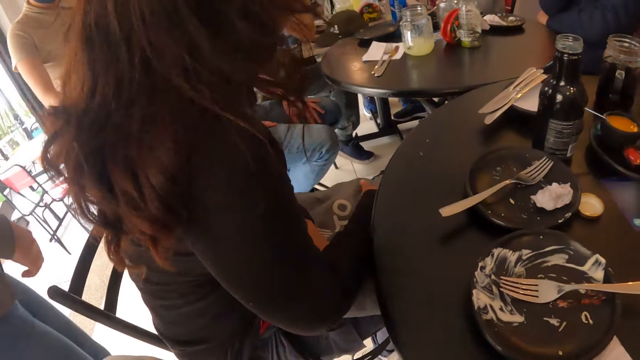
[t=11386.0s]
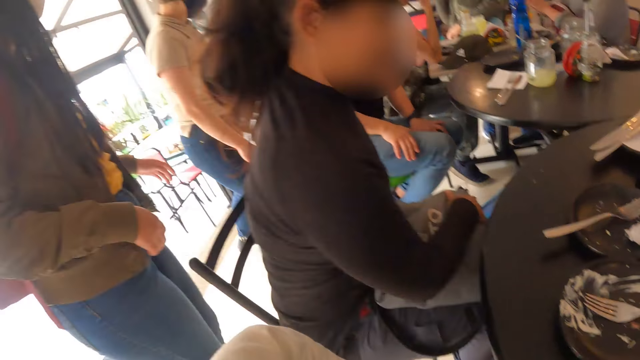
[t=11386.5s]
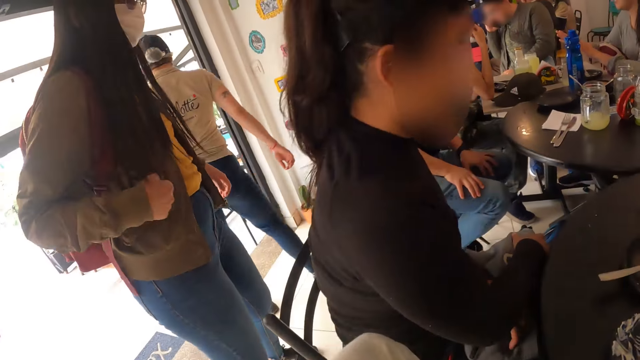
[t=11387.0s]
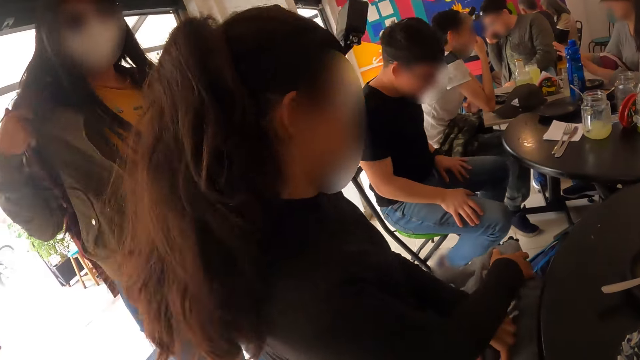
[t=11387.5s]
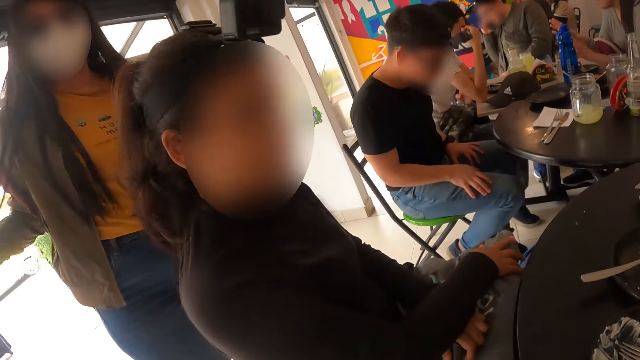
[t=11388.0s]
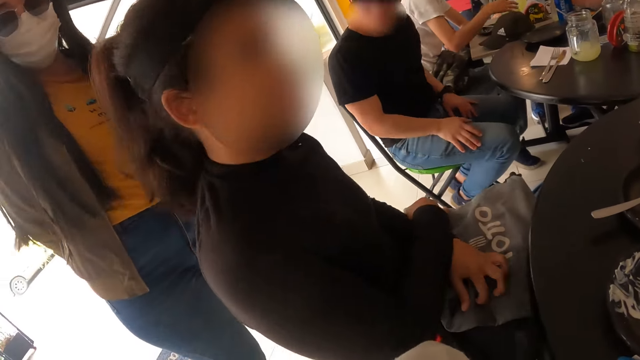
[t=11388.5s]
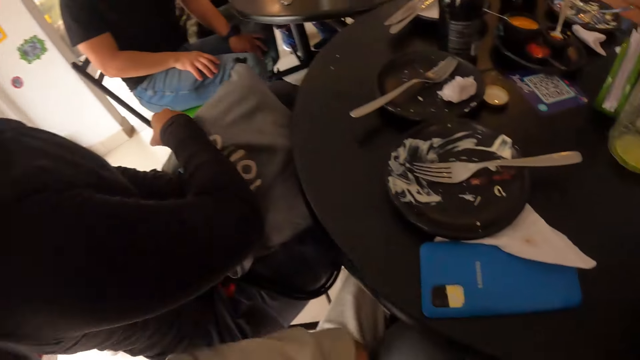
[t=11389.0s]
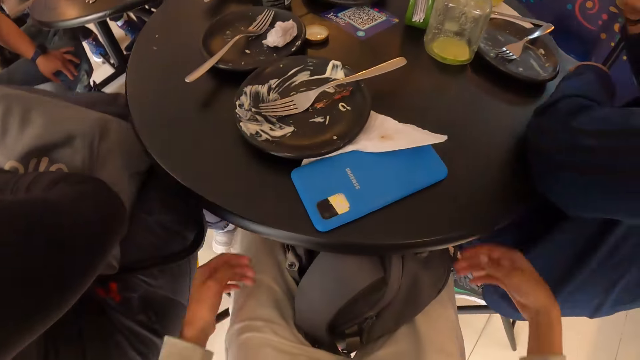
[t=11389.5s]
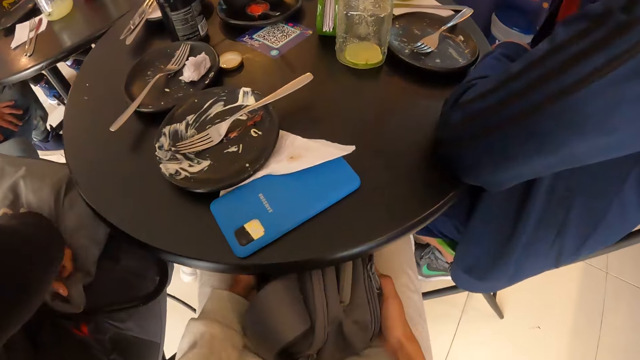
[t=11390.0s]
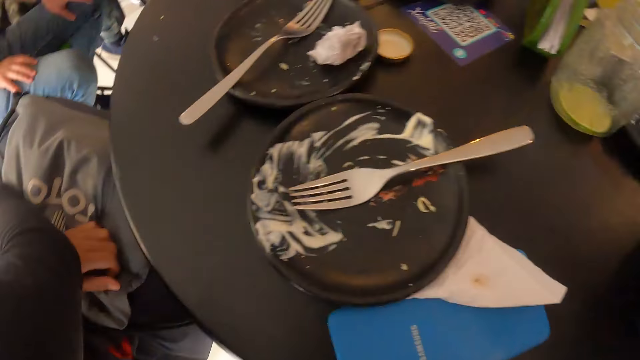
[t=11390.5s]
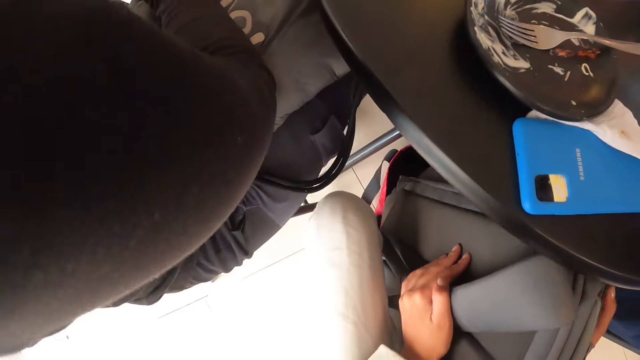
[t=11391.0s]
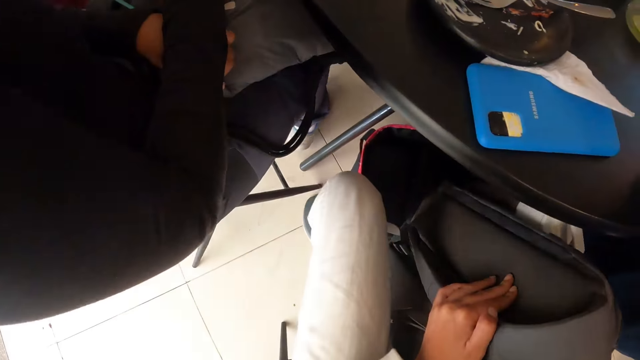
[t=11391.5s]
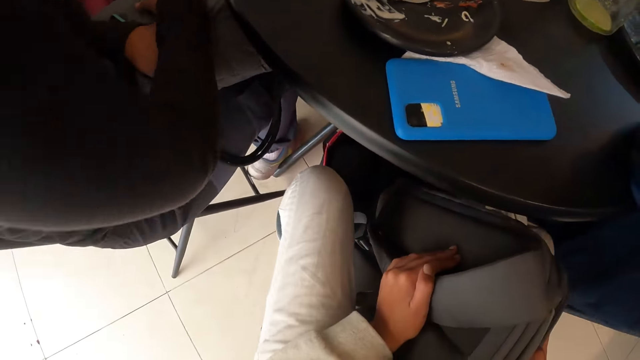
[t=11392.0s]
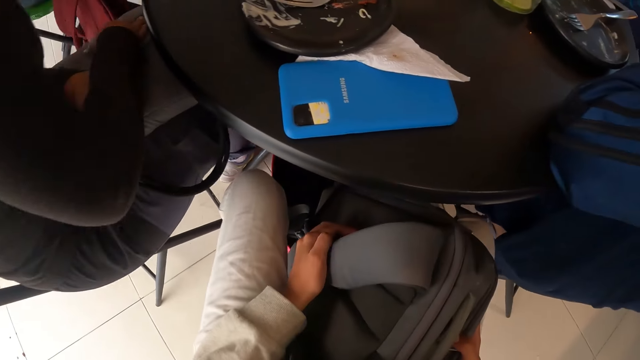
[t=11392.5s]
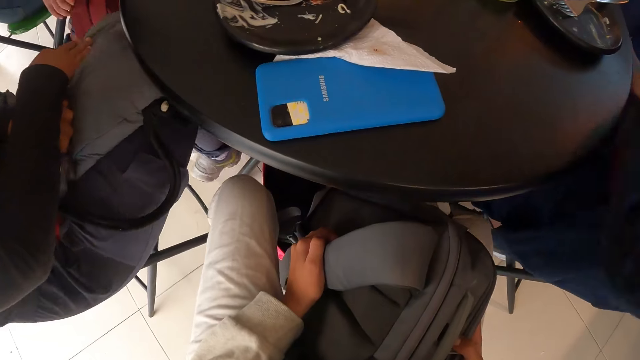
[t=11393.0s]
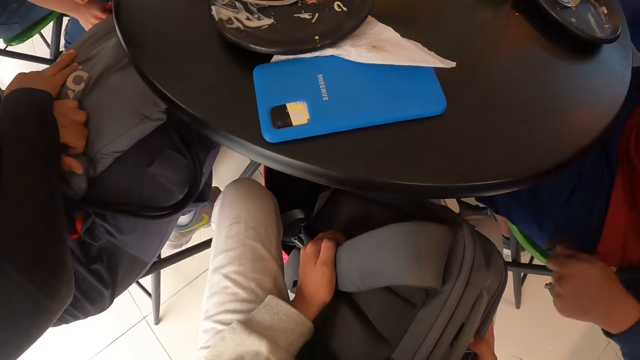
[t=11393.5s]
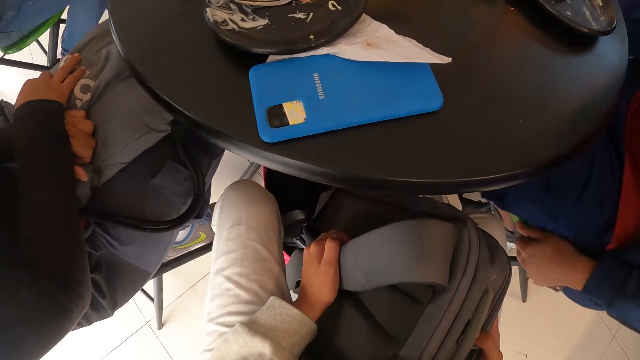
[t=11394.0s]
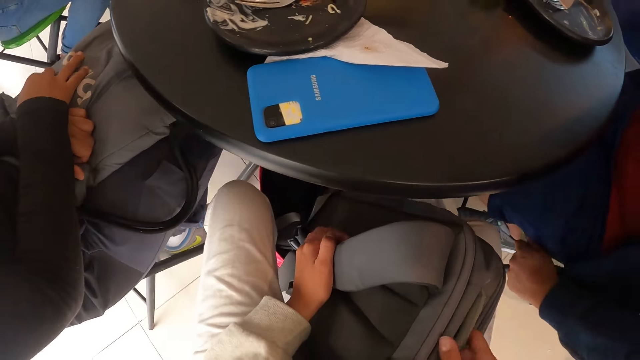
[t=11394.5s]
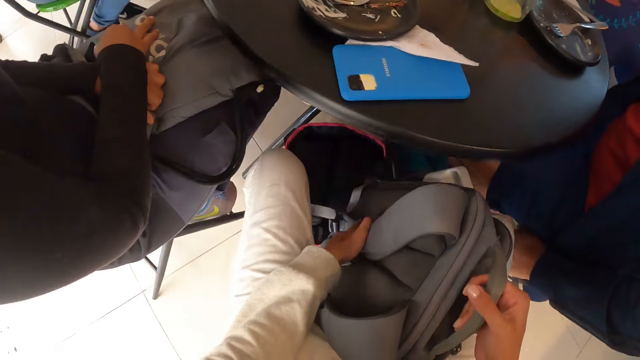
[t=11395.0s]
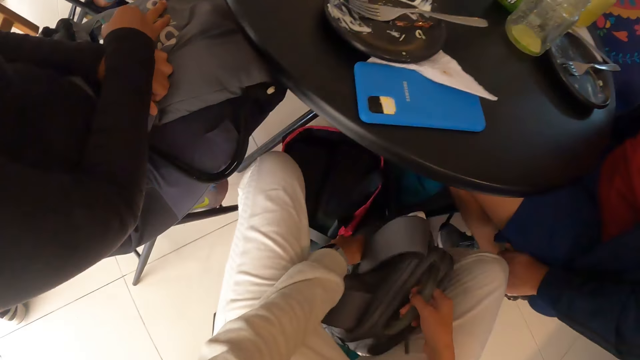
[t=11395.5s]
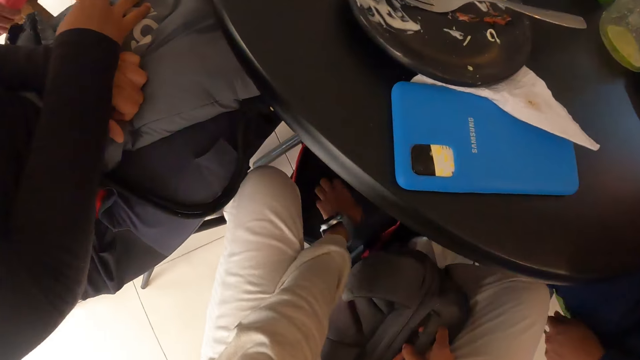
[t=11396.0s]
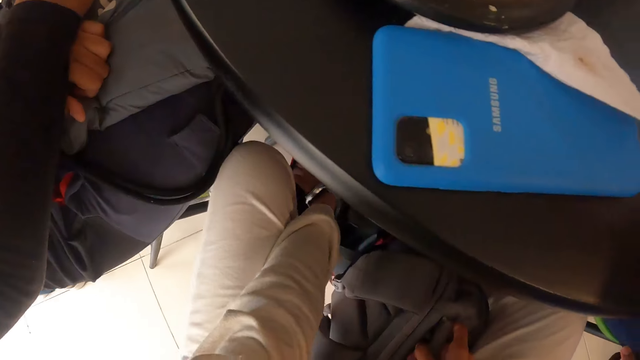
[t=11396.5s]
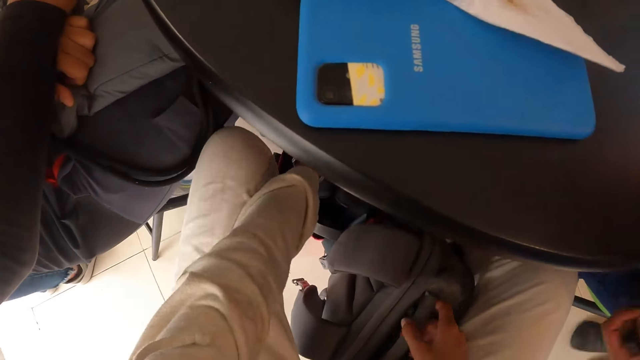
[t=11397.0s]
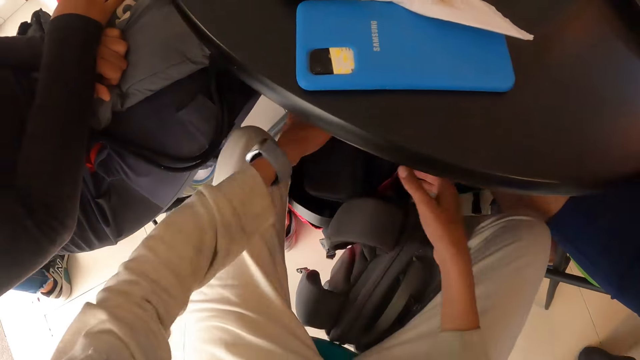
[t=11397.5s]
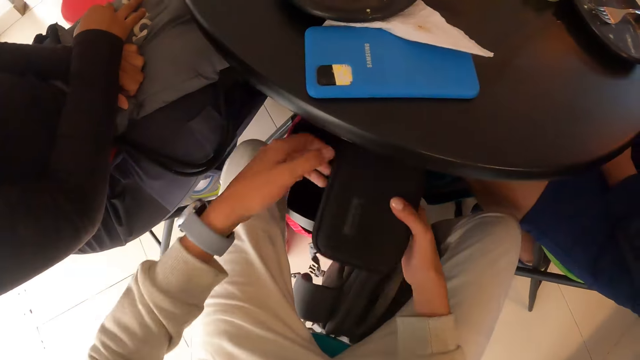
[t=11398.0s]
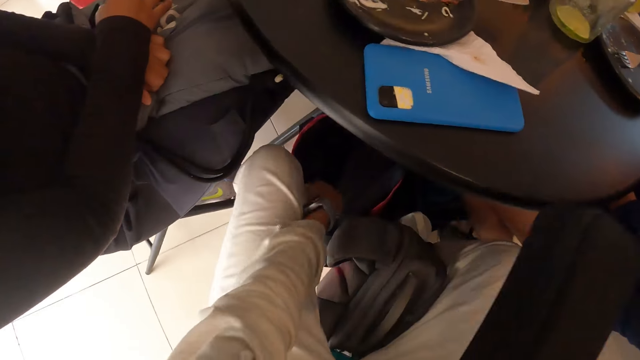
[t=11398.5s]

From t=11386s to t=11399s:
The woman removes a backpack from her back with her right hand. The camera wearer holds the backpack on his leg with both hands. He removes his right hand from the backpack on his legs. He holds the backpack on his leg with both hands. He places the backpack in his hands on the floor. He picks up a case from the backpack on the floor with his left hand. He takes the case from his left hand with his right hand.

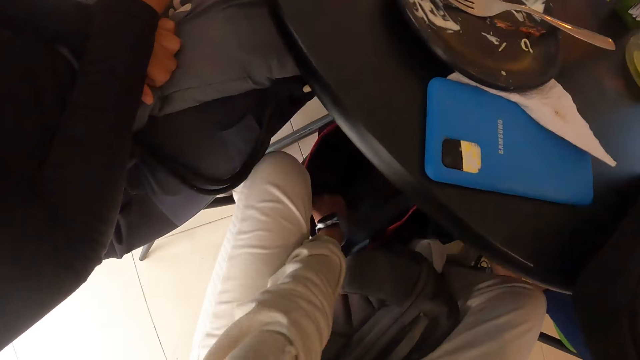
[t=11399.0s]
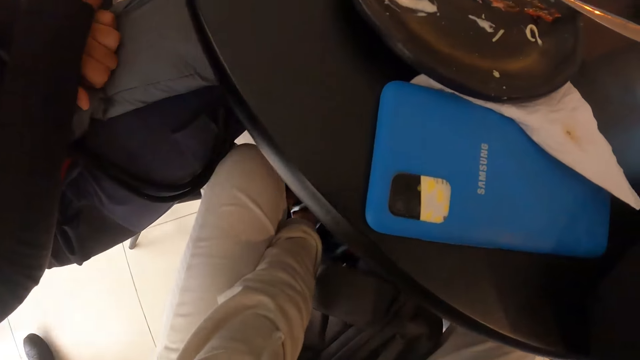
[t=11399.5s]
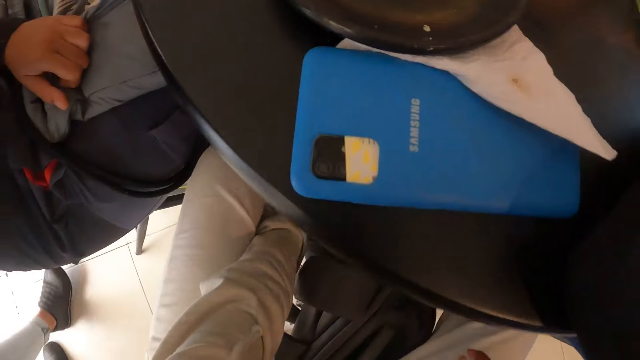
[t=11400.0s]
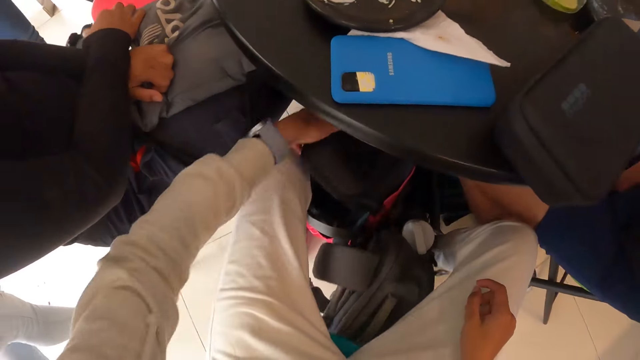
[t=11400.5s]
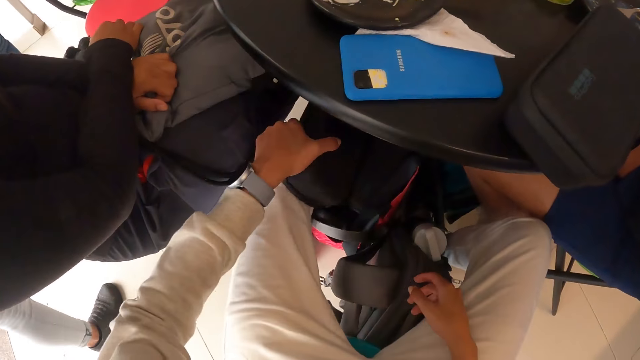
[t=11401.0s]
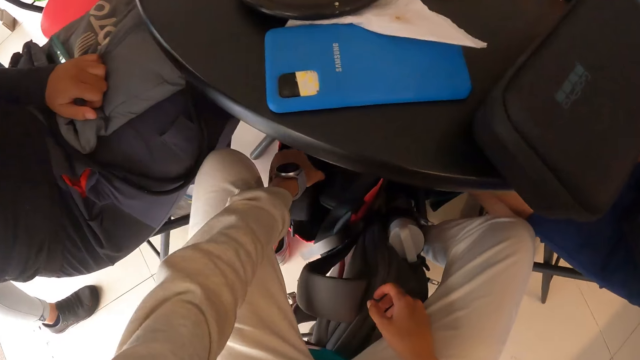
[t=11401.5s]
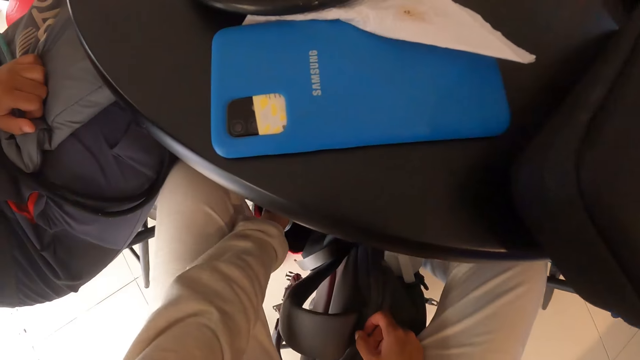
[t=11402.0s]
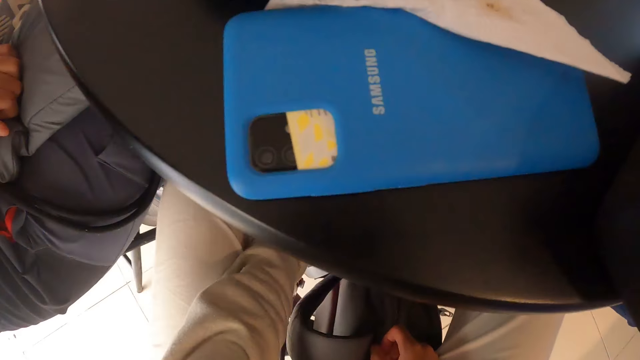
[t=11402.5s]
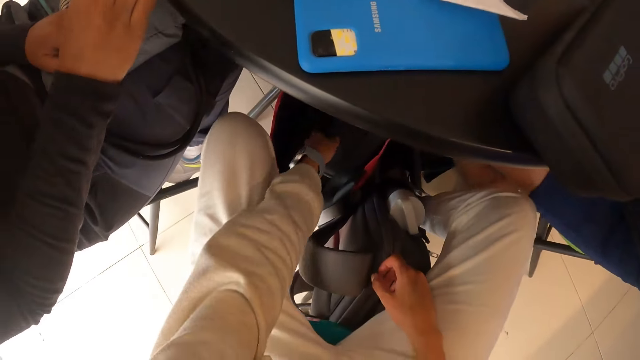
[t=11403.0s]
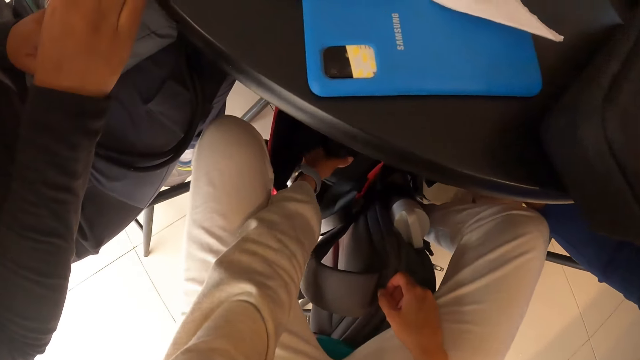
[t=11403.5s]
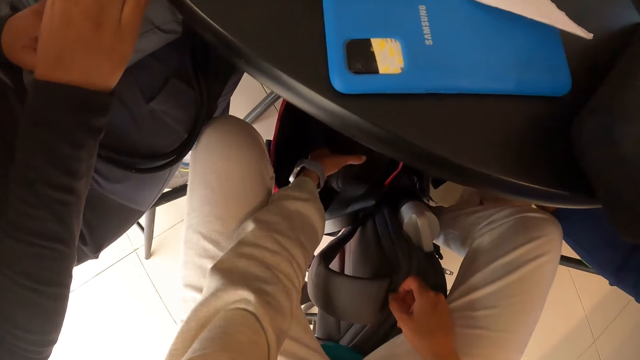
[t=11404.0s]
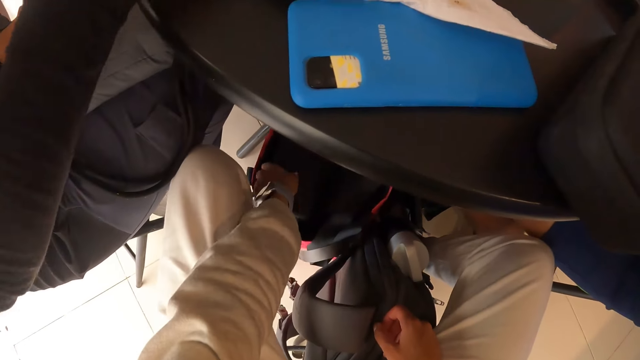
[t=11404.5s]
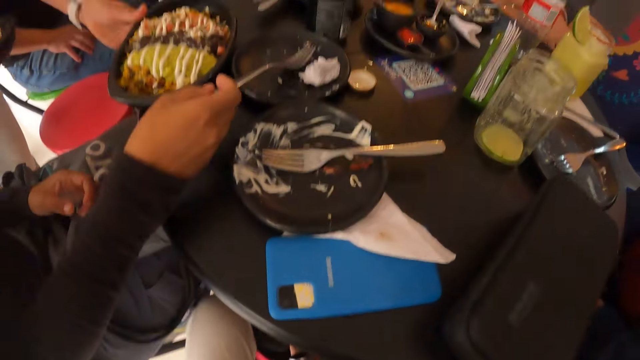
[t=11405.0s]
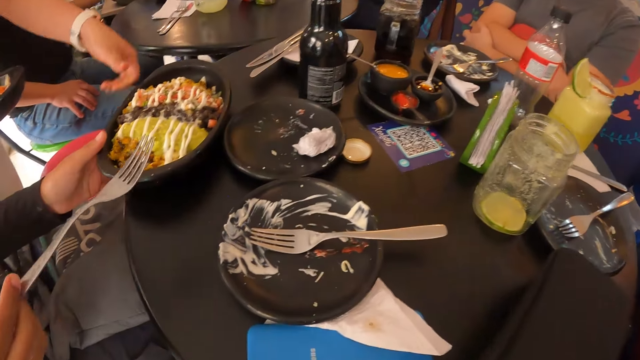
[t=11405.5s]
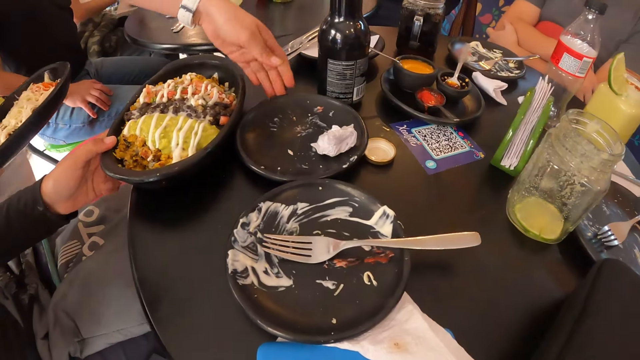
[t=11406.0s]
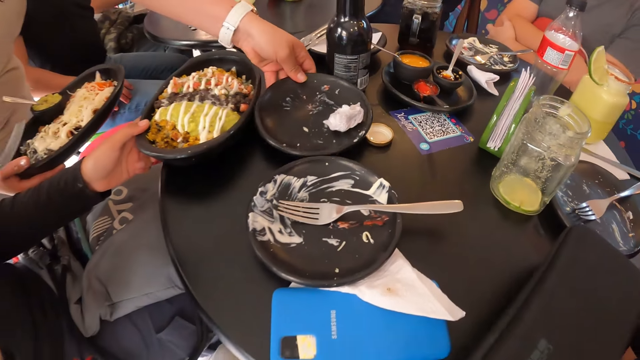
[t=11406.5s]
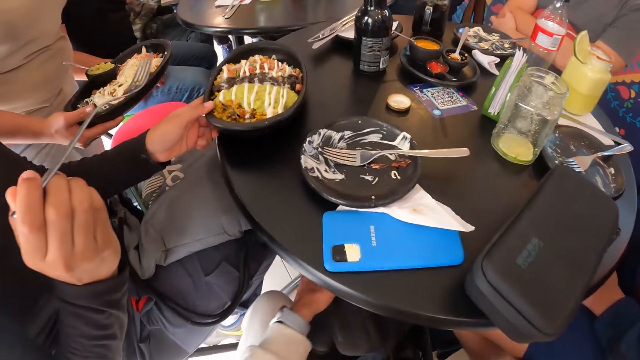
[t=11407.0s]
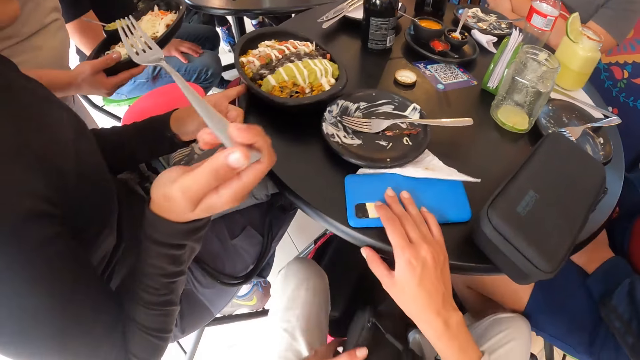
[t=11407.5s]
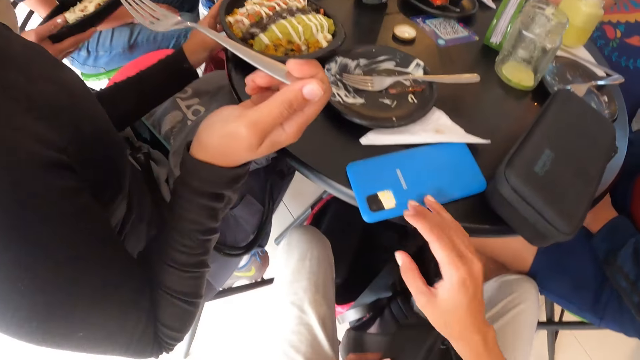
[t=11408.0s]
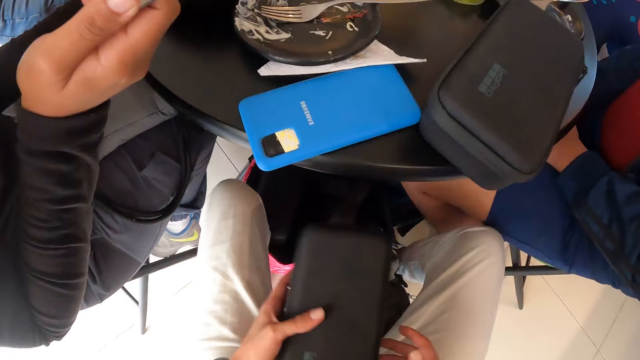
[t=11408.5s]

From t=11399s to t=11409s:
The camera wearer picks up a case from a backpack on the floor with his left hand. He puts the case in his right hand on a table. He adjusts his right hand on his right leg. He keeps the case in his left hand into the backpack on the floor. He places his left hand on the case in the backpack on the floor. He picks up the case from the backpack with his left hand. He keeps the case in his left hand into the backpack. A waiter removes his left hand from a plate on the table. The waiter picks up the plate from the table with his left hand. The camera wearer looks around the table. He takes the case from the backpack with his left hand. He moves a phone on the table with his right hand. He touches the phone.
